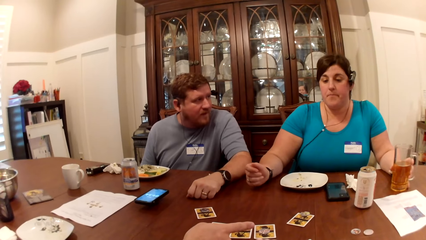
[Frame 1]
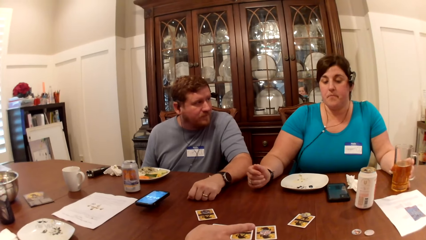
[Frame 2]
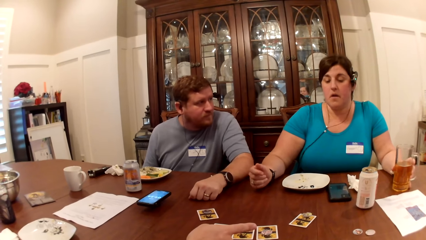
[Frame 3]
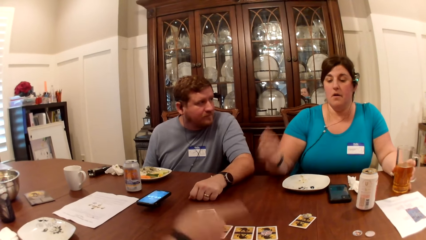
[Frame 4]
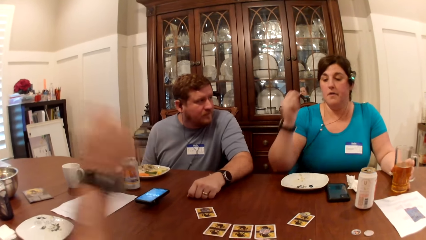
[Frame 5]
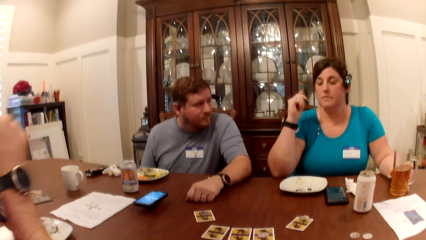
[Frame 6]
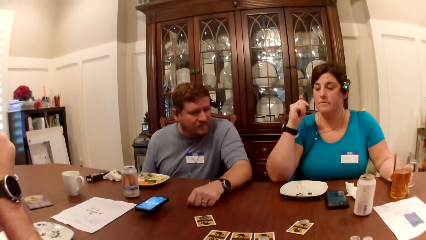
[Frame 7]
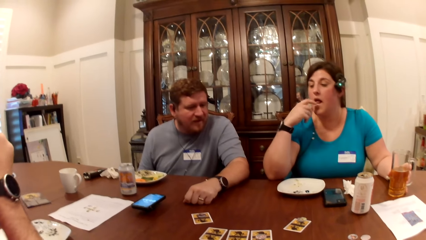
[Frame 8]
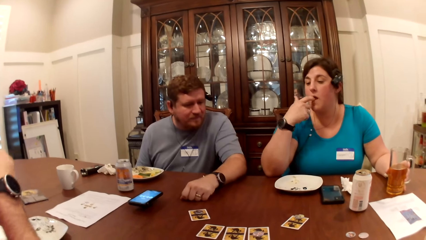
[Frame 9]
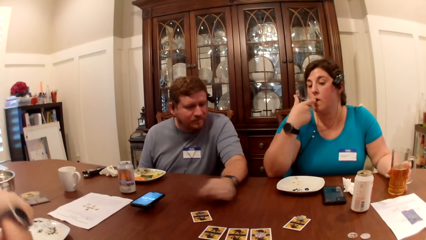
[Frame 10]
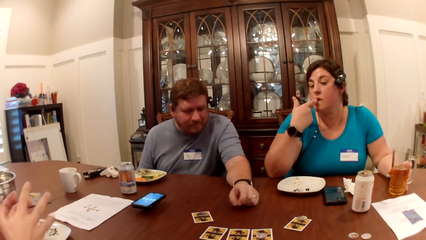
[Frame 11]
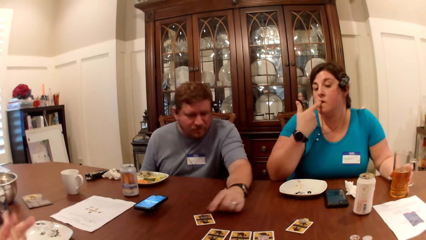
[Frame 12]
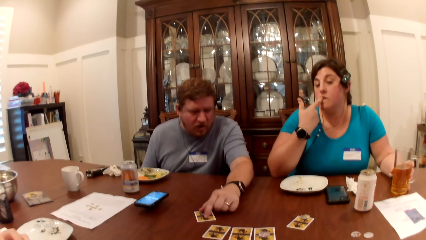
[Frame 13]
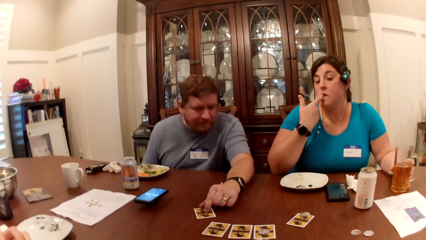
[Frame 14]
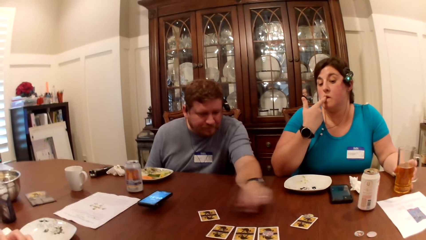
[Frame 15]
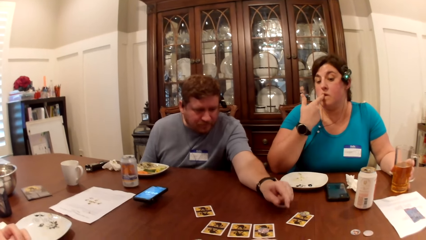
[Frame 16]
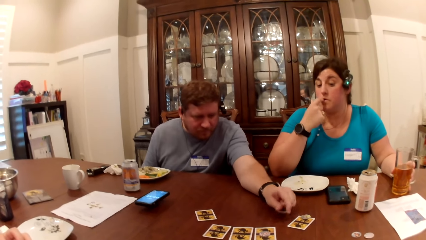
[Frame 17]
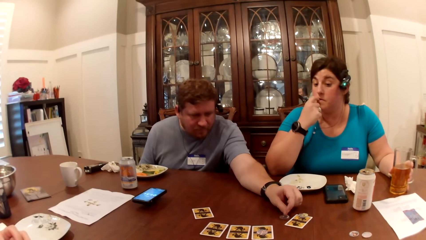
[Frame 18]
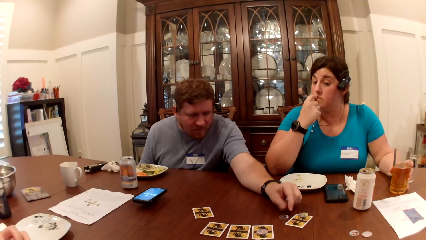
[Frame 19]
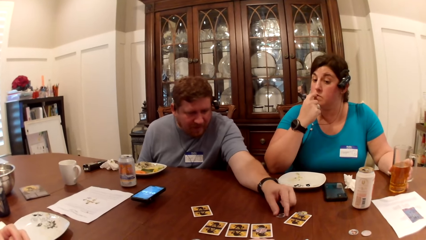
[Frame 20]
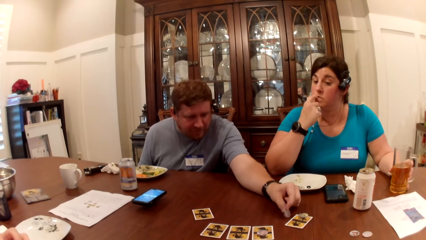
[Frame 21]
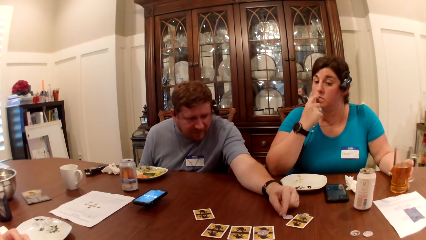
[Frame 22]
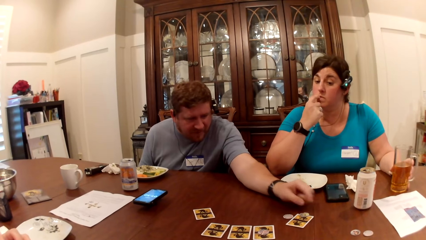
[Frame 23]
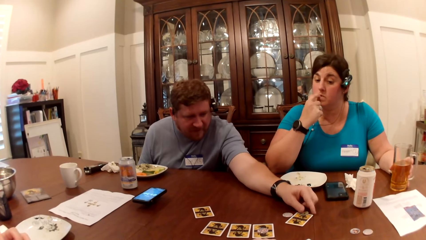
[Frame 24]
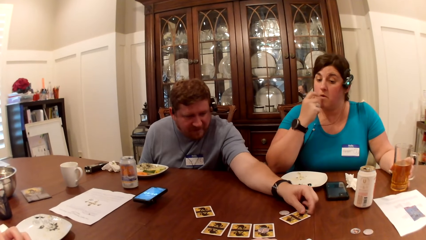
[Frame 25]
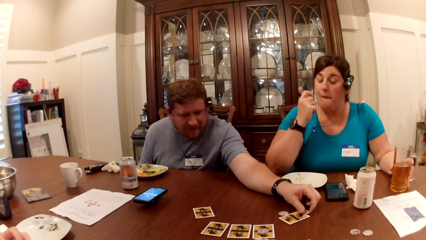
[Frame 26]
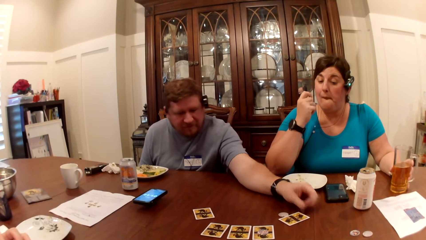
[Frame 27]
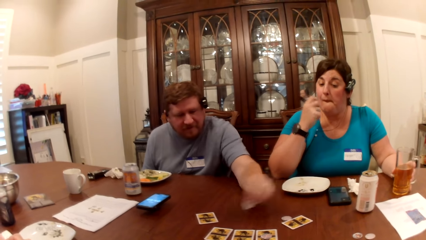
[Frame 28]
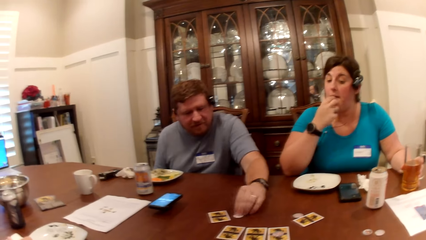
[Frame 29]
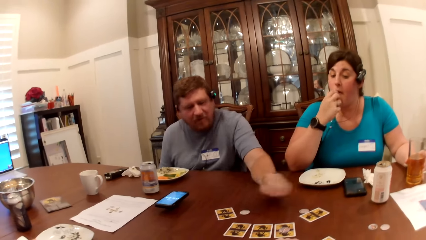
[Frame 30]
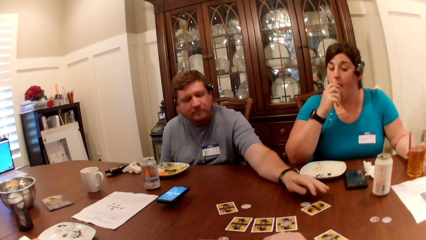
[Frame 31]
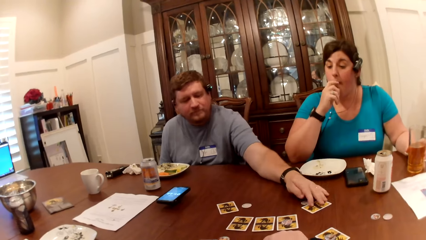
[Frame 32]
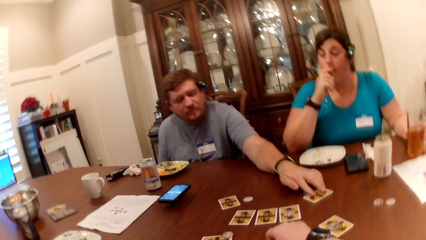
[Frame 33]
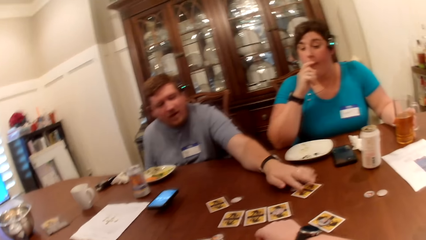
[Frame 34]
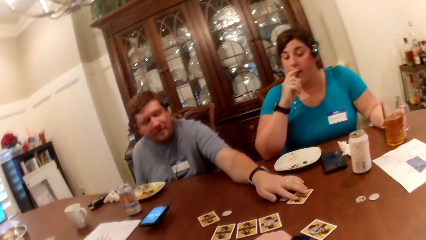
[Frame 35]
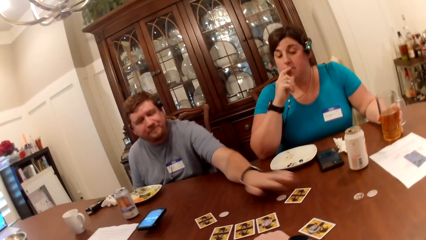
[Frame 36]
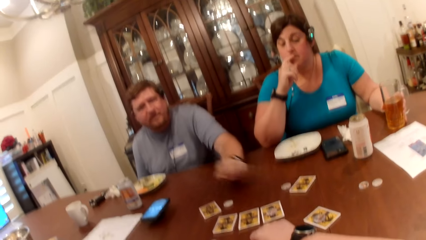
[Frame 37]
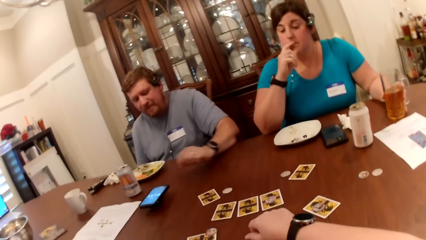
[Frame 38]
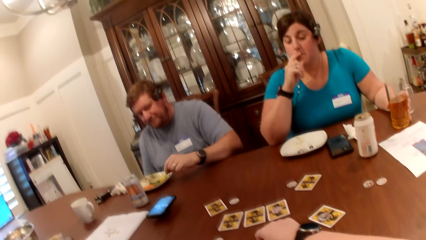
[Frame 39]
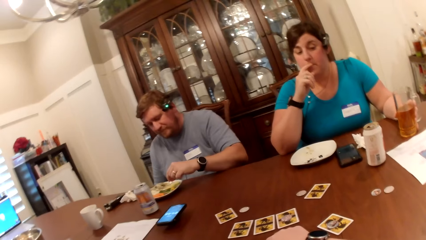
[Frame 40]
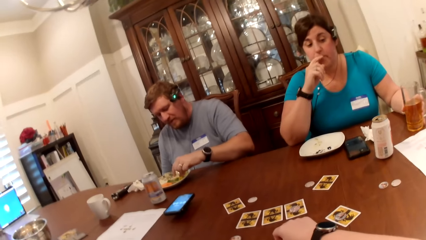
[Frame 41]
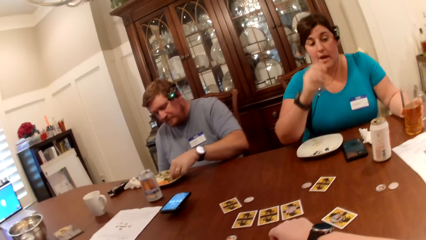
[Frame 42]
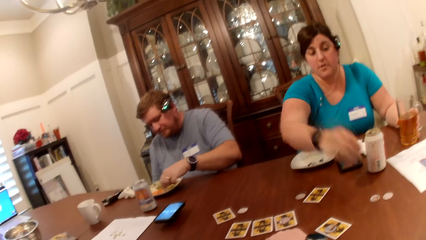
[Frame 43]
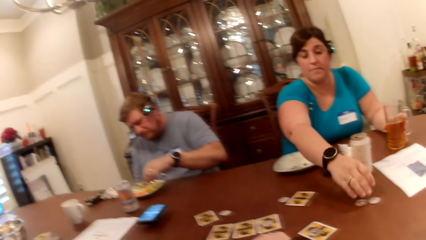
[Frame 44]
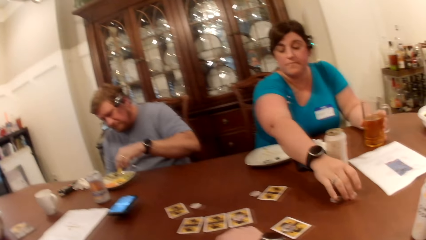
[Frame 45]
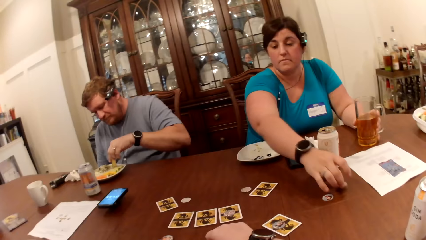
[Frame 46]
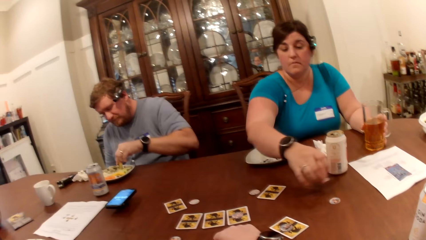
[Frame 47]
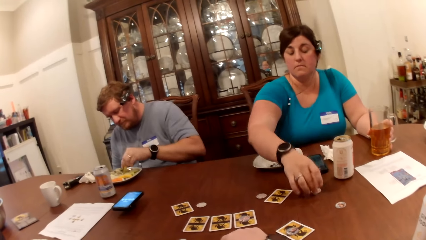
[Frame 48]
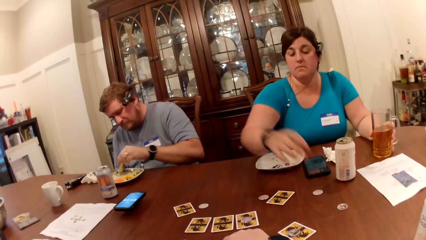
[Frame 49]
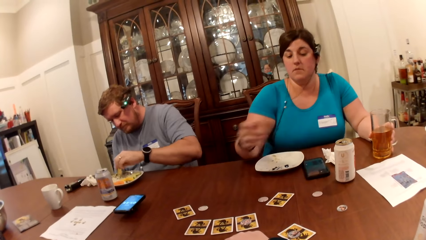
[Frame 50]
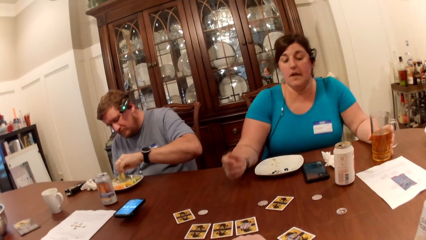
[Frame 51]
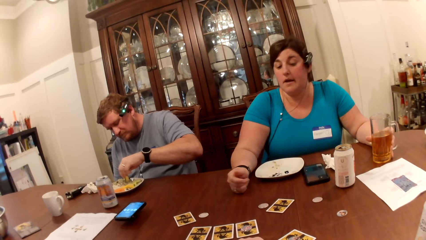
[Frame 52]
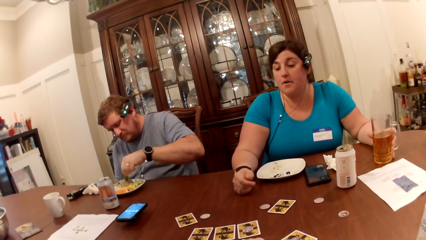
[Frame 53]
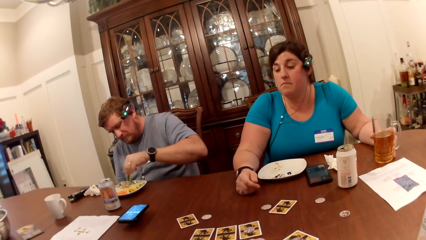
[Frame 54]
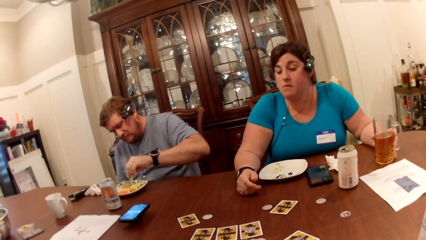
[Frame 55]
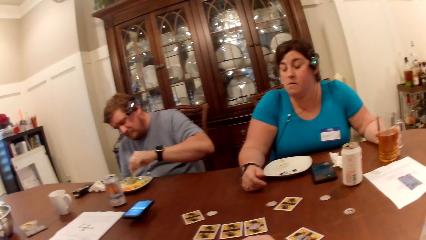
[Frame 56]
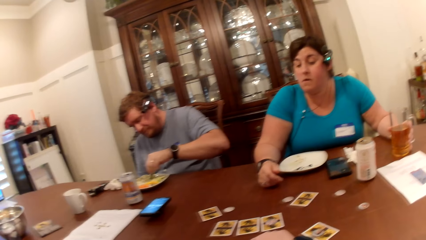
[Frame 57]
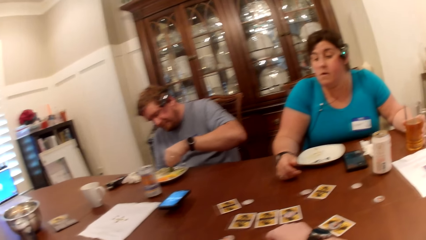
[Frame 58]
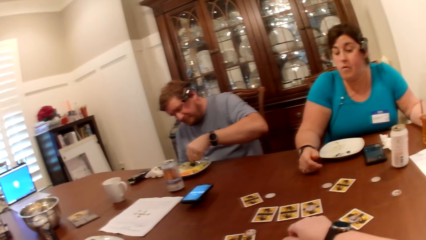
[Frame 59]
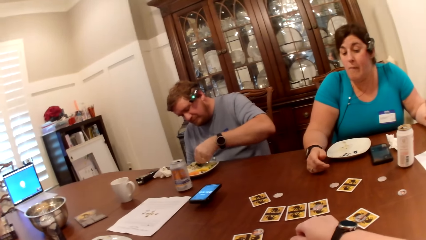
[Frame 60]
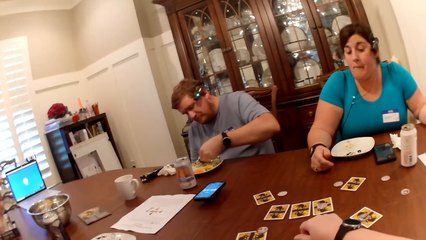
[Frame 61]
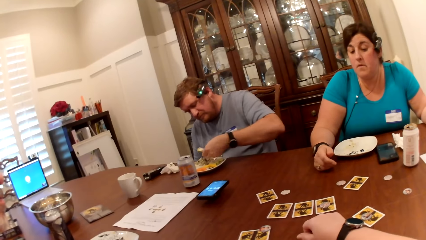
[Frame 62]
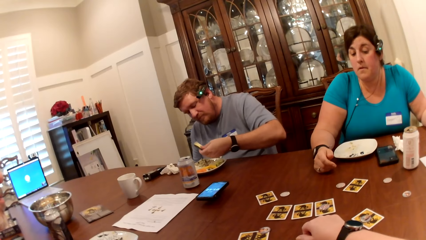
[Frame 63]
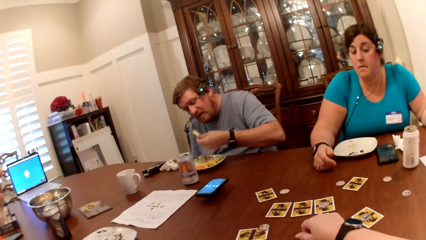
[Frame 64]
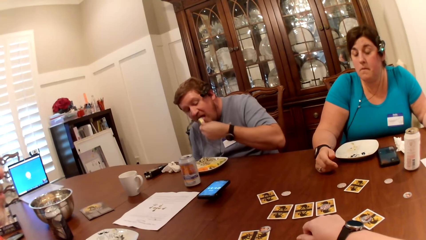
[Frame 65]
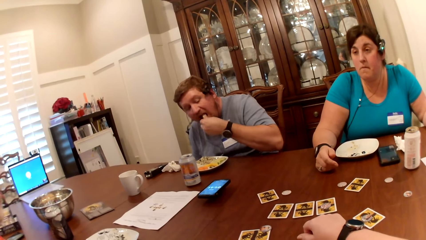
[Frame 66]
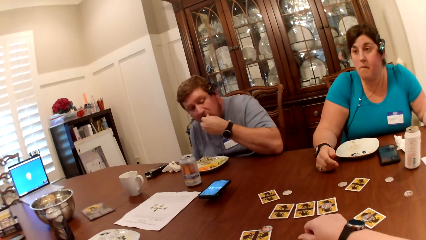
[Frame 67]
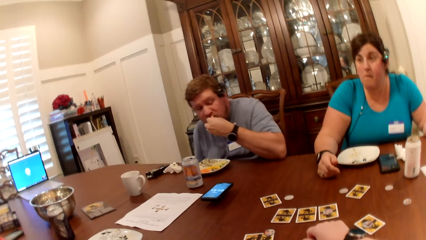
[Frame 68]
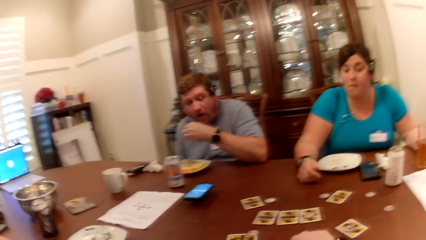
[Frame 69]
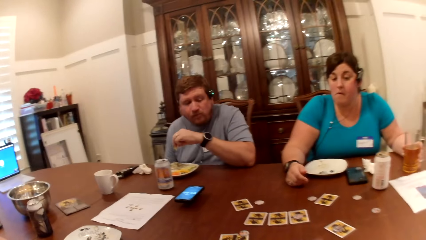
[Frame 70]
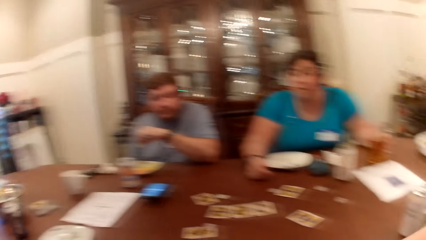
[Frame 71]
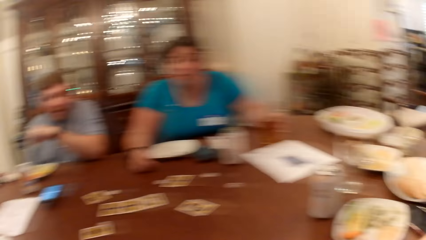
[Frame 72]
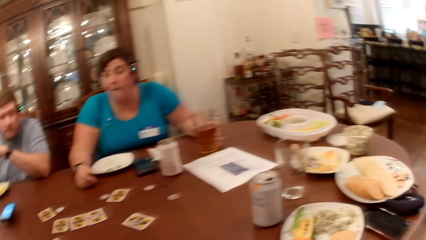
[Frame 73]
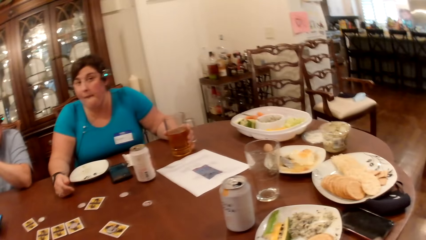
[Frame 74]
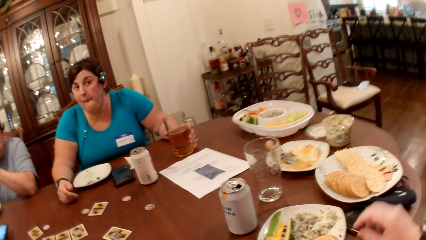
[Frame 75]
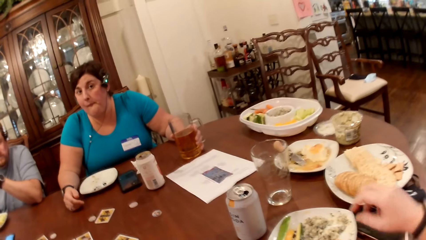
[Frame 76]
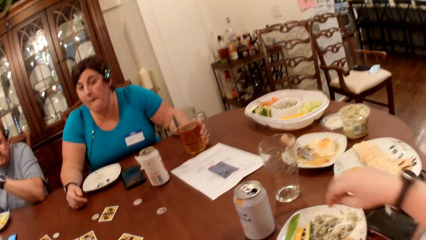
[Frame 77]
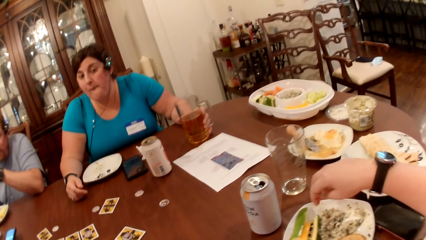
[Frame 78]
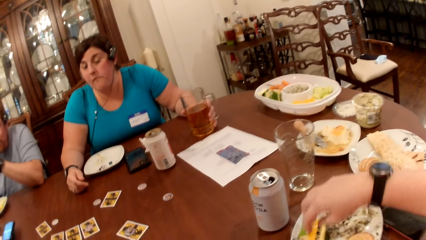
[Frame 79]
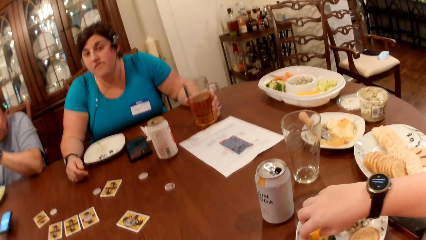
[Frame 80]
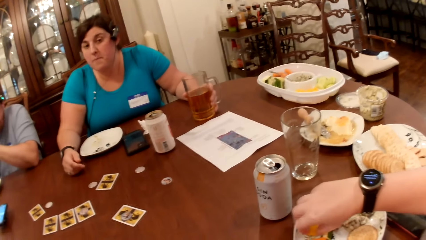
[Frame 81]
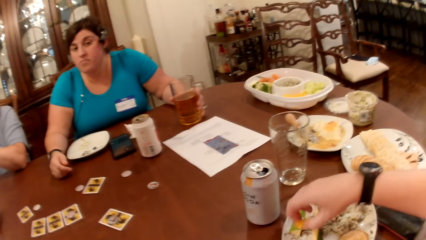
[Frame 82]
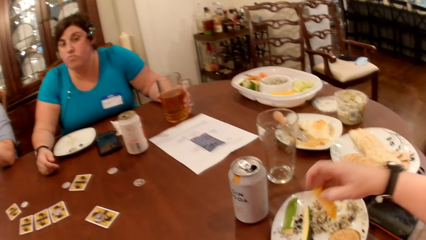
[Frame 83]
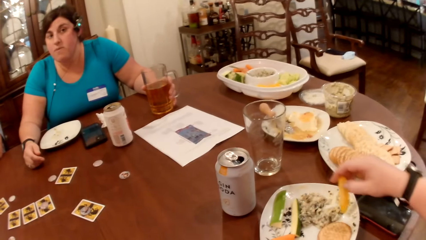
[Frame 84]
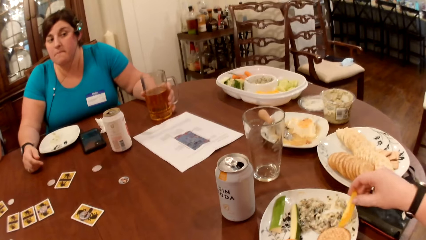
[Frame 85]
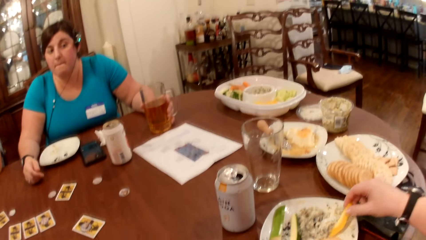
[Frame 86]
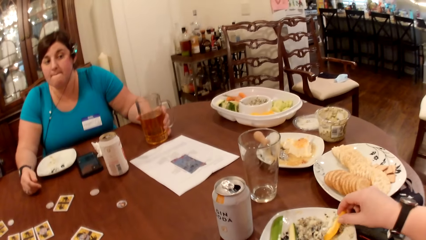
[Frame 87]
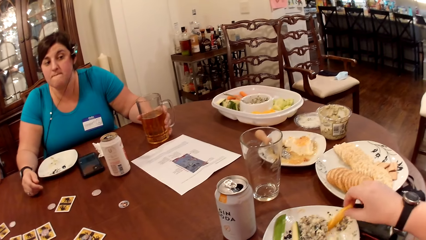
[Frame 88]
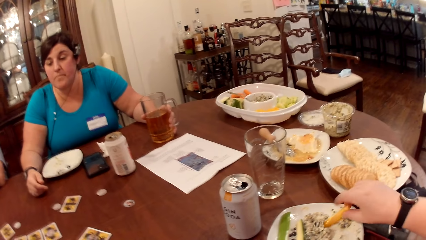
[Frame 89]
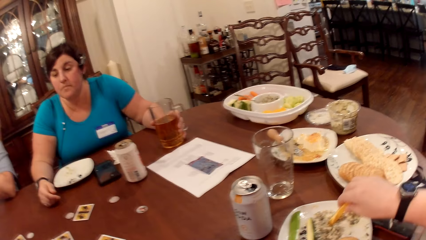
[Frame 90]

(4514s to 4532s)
A woman licks her right hand. A man picks a chip from the table with his left hand. The man moves something on the table. The man places the chip in his left hand on the table. The man picks a chip from the table with his left hand, places the chip in his left hand on the table, and moves a card on the table with his left hand. The man picks a slice of cucumber from the plate with his left hand. The woman picks a chip from the table with her right hand. The woman moves something on the table. The woman places the chip in her right hand on the table. The man places the slice of cucumber in his left hand into his mouth. The camera wearer picks a slice of pawpaw from the plate with her right hand.
